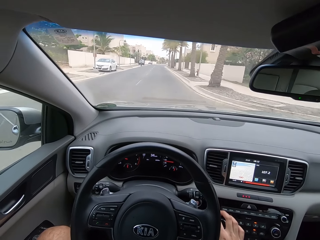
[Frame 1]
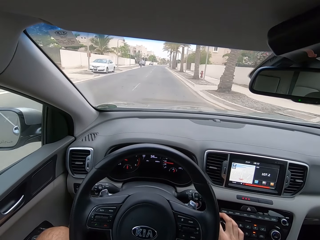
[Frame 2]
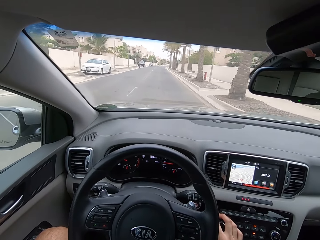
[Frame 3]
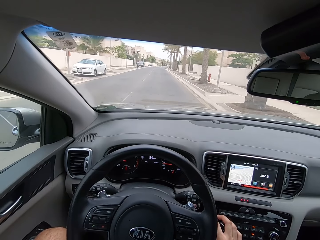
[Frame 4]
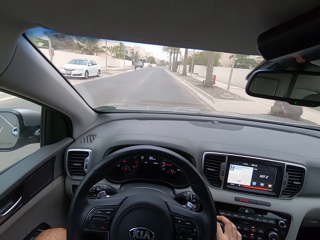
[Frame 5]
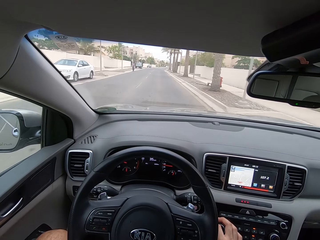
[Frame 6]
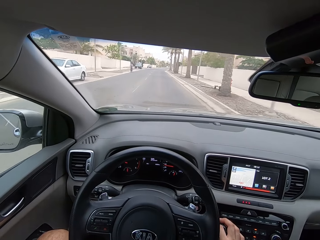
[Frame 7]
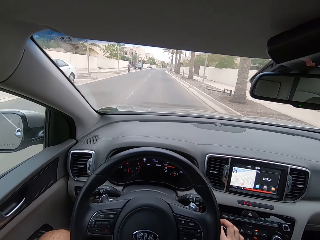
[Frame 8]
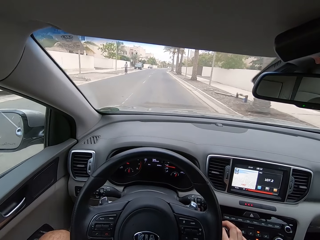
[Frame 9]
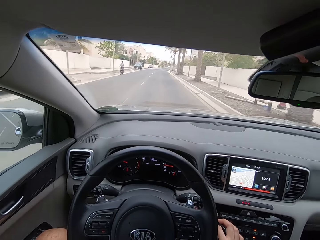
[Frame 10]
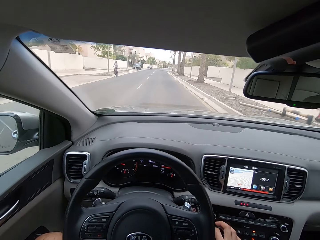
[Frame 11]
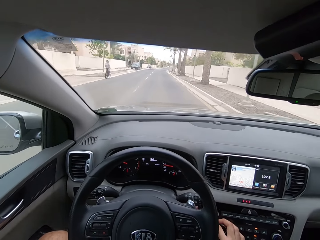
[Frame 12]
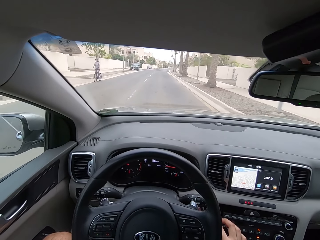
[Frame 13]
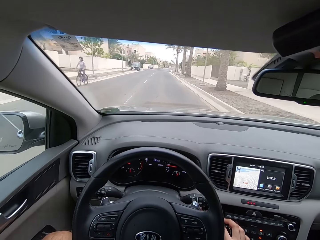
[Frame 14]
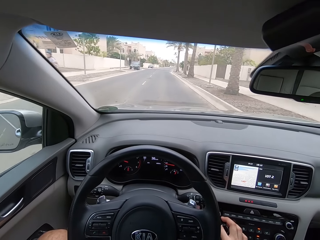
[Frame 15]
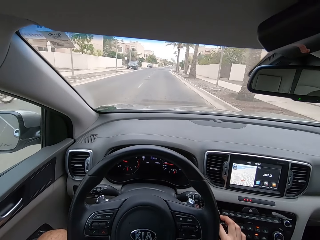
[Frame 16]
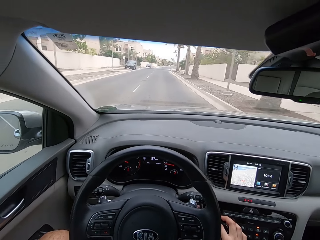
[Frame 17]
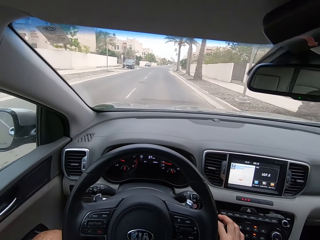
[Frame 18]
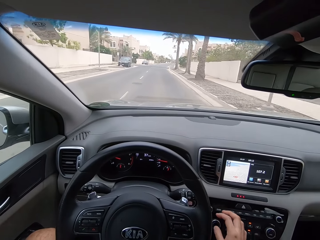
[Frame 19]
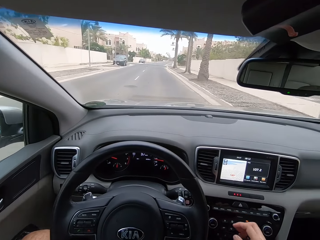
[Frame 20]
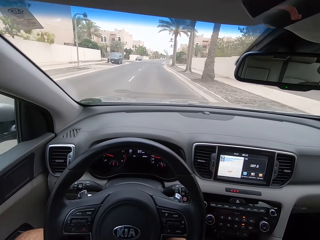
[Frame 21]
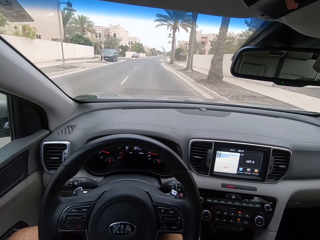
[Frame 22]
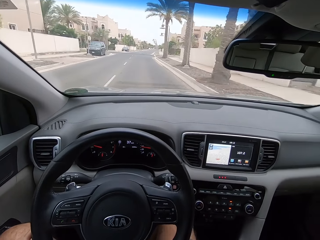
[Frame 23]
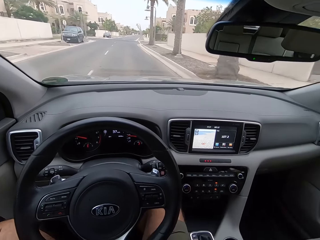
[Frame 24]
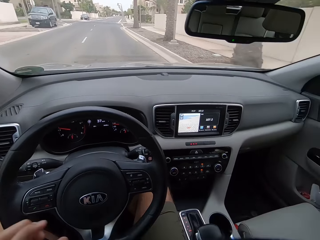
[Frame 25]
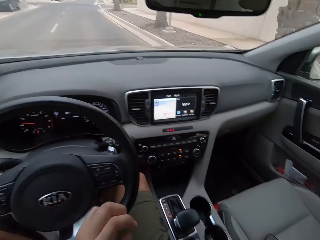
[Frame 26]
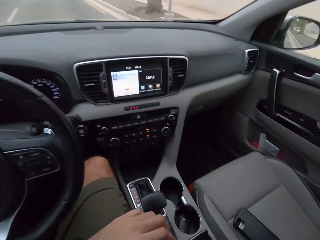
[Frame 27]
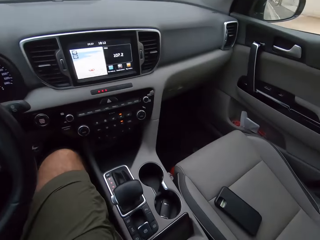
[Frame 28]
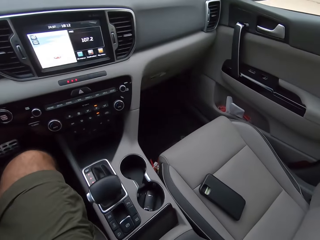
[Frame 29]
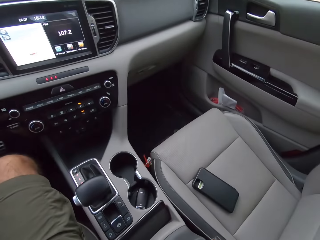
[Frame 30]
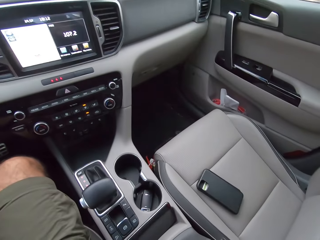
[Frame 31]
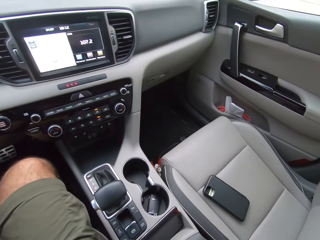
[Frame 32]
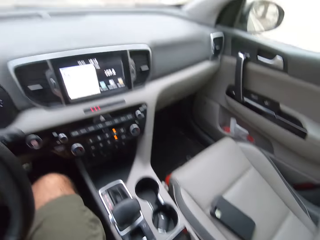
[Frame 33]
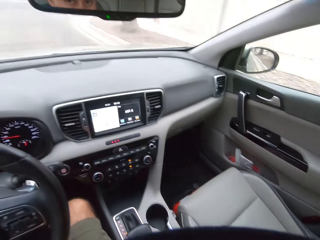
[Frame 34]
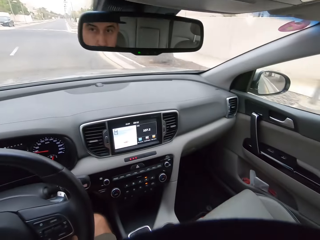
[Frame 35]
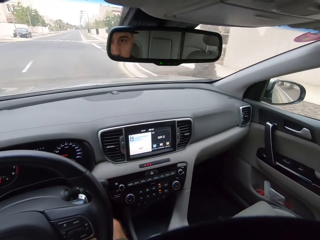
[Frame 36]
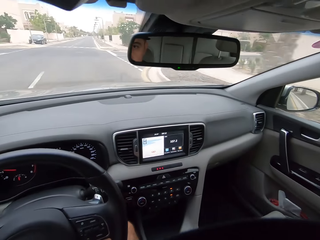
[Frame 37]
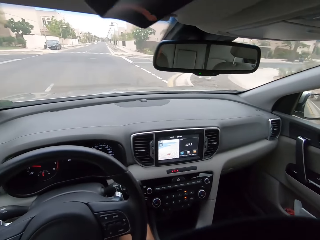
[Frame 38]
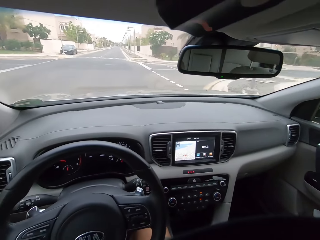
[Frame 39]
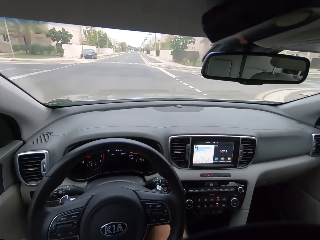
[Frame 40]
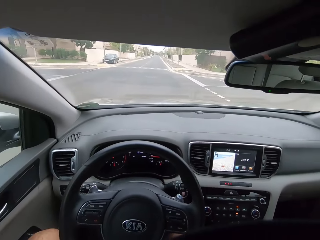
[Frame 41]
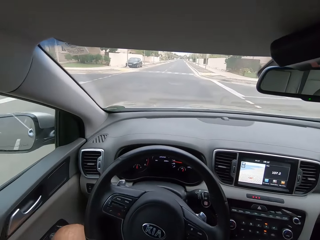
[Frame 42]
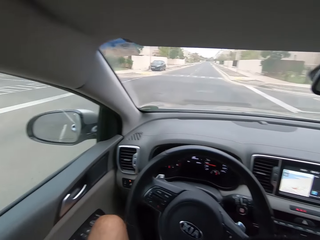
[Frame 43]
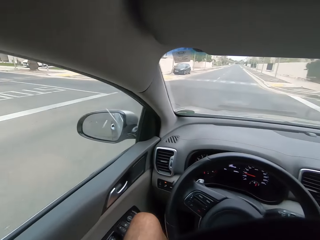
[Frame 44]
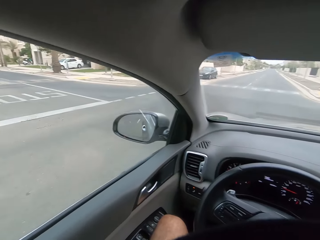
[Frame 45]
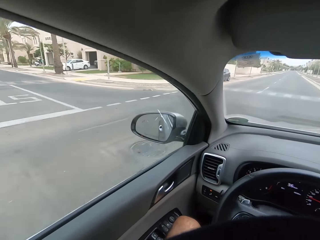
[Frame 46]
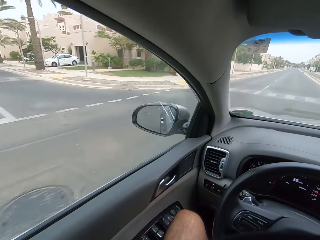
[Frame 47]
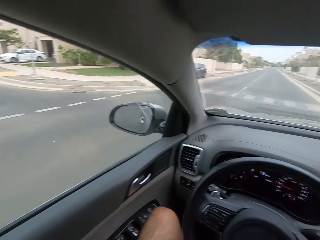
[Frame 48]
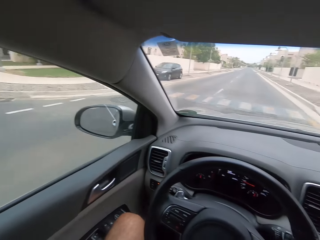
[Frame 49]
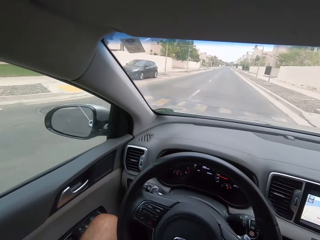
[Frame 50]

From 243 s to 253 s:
A cyclist rides a bike. The camera wearer passes a white car. They remove the hand from the car's radio. They move the left hand. They touch a mask.

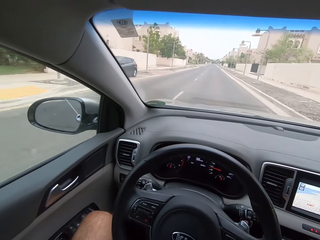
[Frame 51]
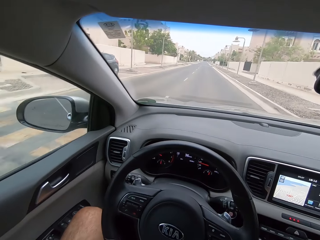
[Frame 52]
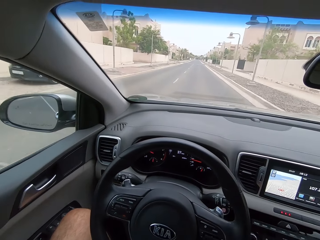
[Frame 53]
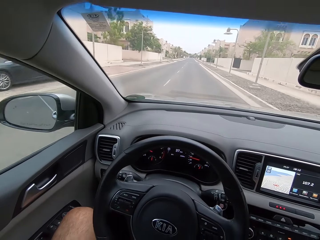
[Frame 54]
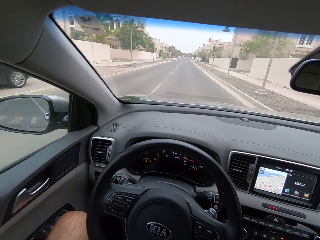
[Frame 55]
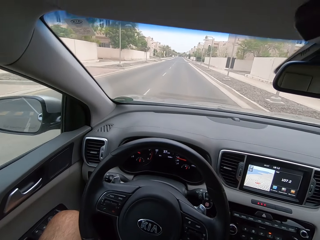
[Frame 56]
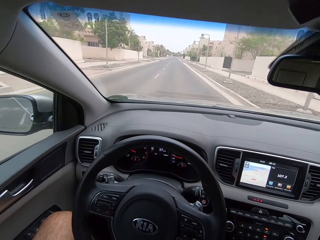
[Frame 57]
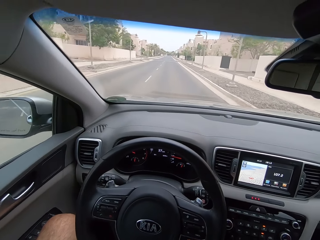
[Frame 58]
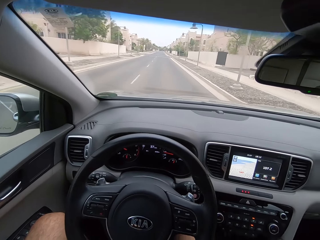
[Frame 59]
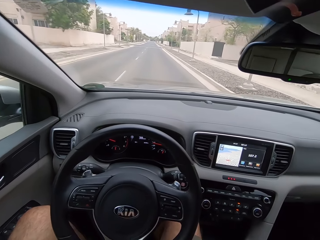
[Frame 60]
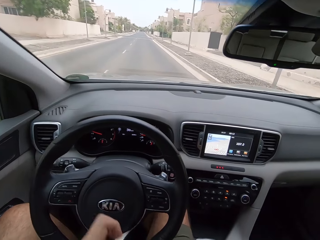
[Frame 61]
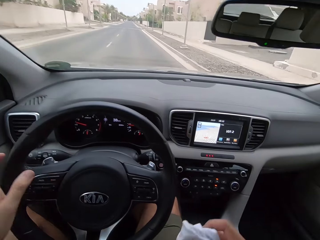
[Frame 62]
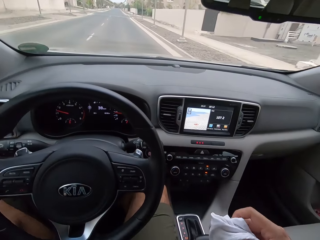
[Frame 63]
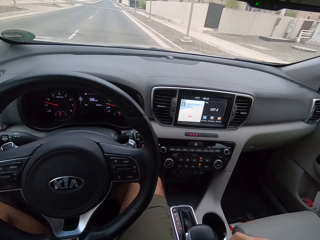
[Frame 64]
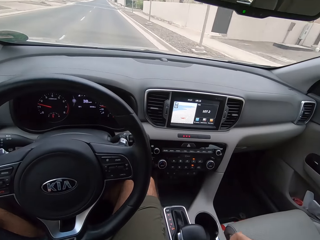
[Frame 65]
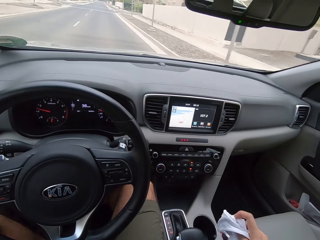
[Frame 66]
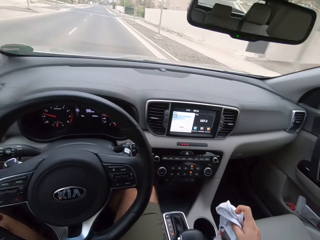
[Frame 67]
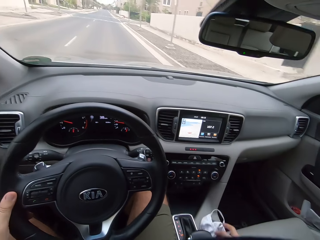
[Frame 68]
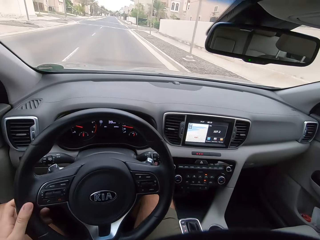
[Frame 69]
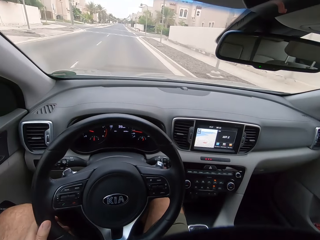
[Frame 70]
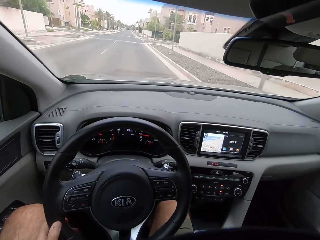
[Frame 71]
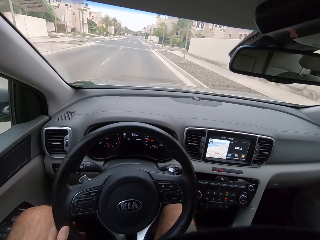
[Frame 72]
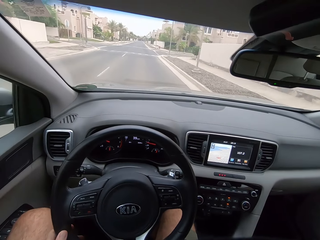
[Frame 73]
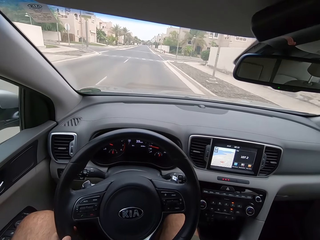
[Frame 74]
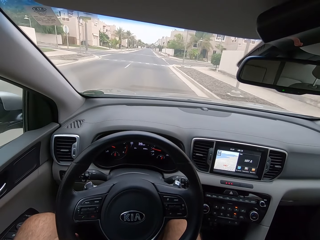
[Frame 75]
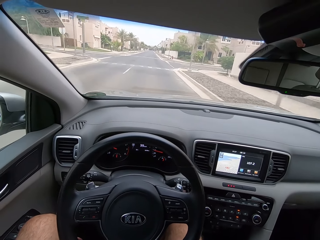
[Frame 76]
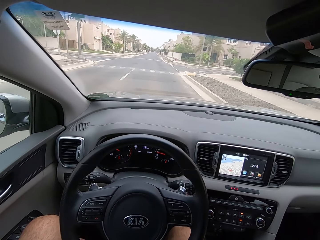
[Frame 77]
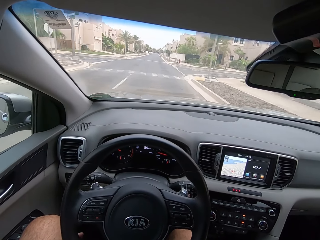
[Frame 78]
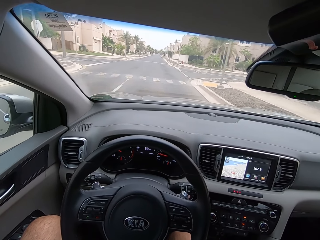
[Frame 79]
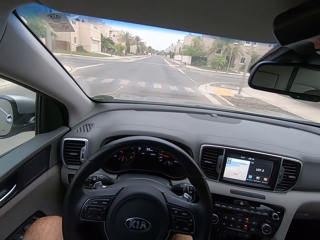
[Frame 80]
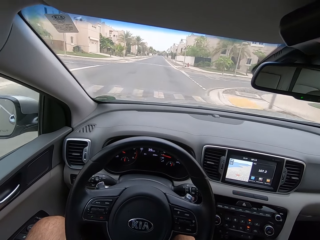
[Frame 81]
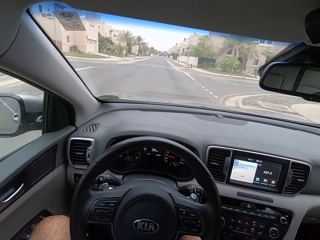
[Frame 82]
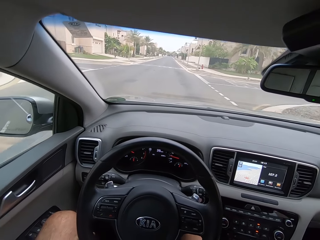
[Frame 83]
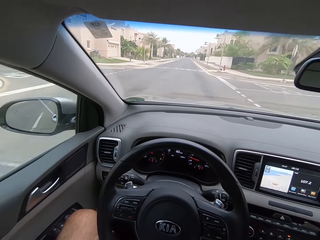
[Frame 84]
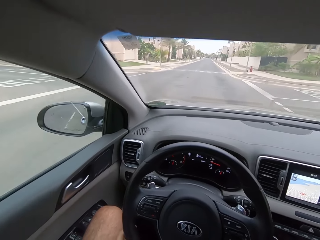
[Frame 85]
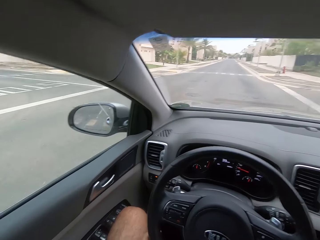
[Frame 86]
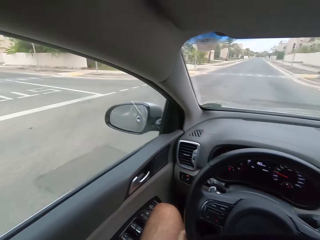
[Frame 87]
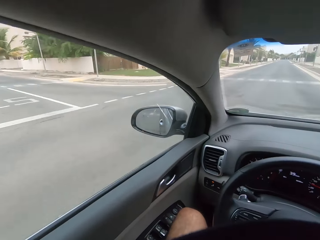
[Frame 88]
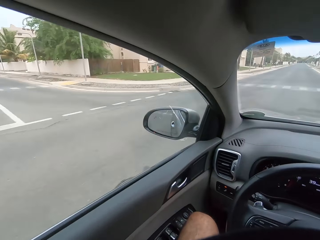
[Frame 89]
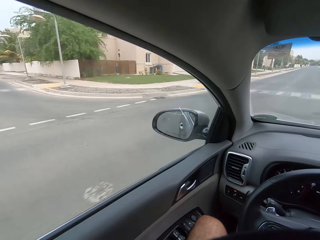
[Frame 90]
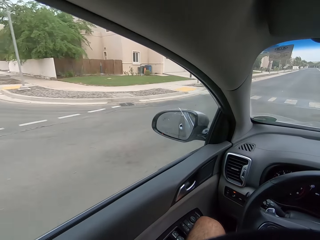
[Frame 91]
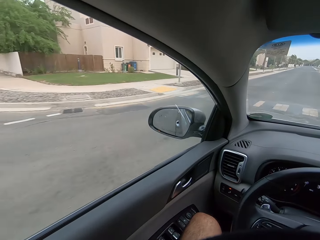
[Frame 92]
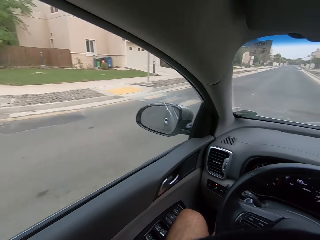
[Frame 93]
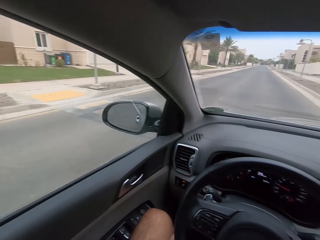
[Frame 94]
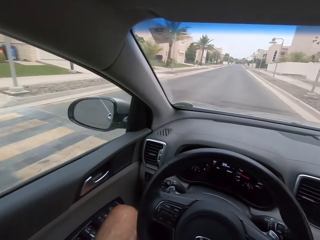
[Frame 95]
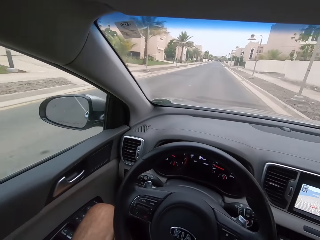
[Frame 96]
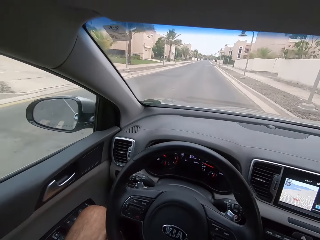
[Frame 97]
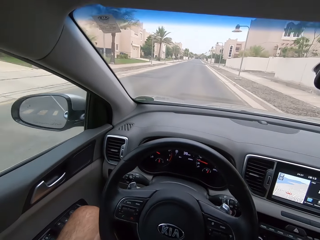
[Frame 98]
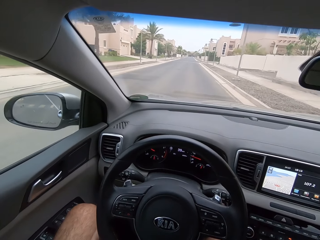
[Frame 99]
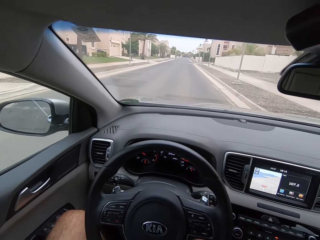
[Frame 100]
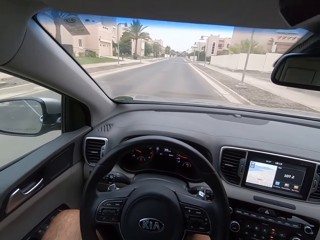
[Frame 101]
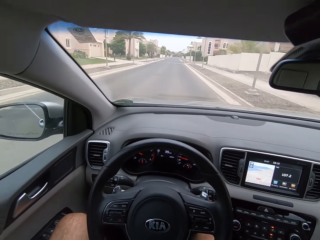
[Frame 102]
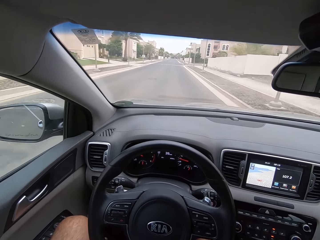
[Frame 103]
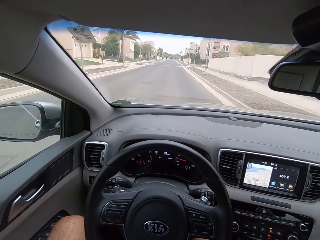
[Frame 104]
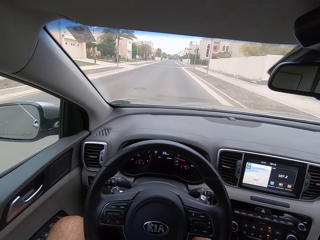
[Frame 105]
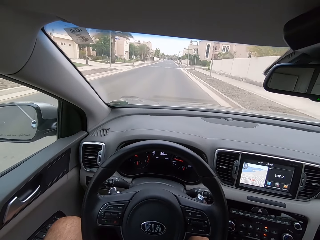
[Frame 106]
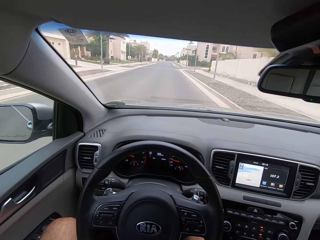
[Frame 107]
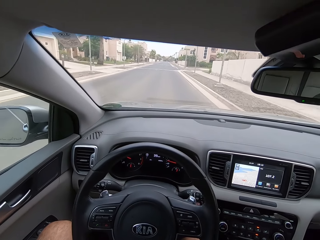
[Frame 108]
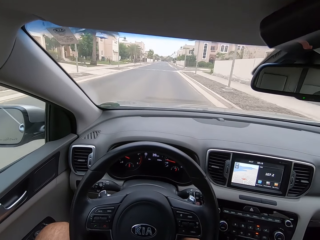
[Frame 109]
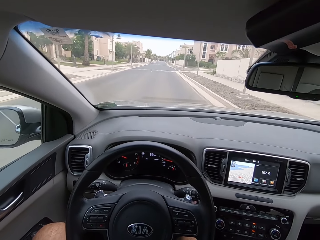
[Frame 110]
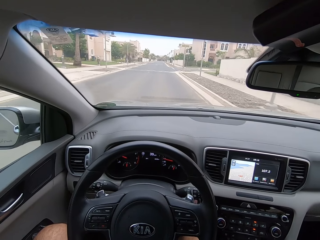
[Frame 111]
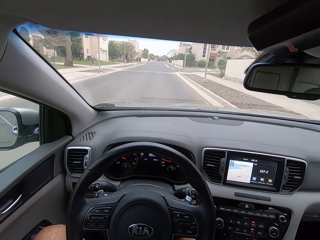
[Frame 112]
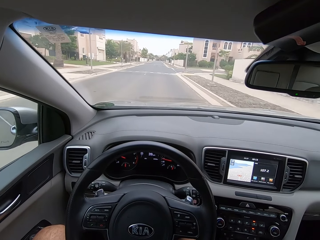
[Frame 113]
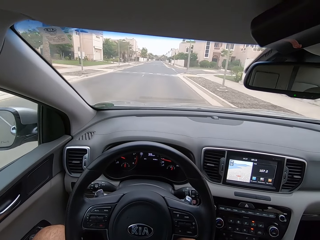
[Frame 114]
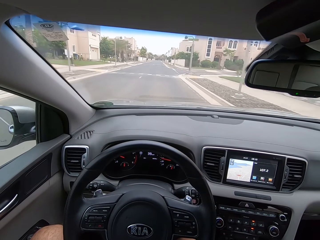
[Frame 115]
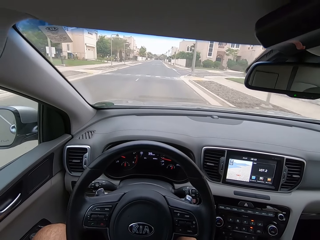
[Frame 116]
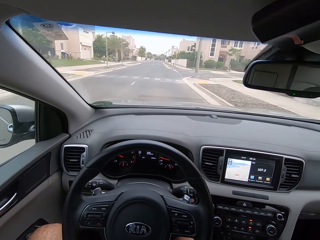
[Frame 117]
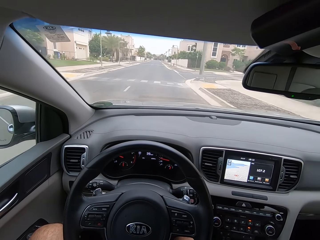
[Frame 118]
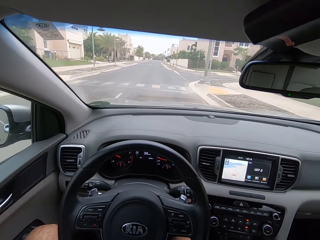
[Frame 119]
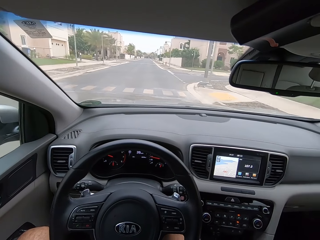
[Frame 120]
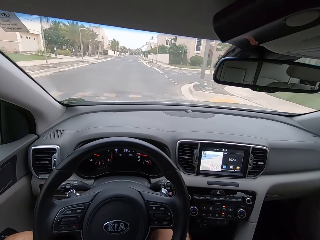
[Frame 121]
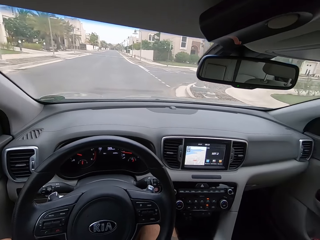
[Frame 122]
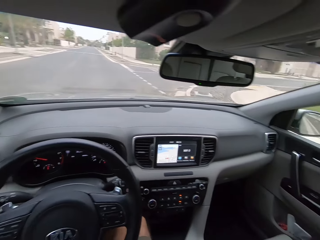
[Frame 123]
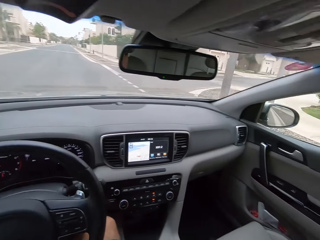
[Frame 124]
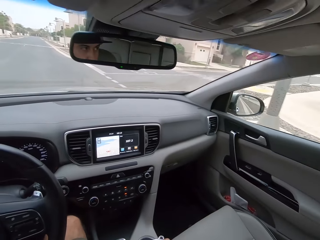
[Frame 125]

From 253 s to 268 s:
The camera wearer passes a black car. They hold the steering wheel. They move a cloth. They place the mask near the gear. They lift the cloth. They drop the cloth. They drive the car.
